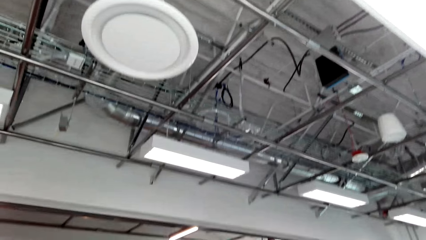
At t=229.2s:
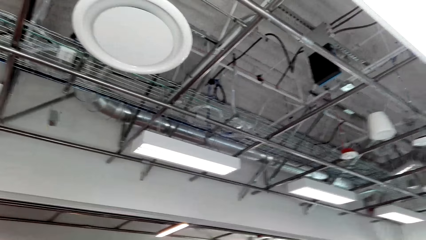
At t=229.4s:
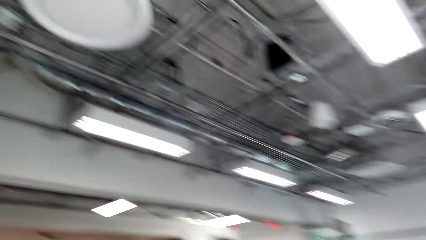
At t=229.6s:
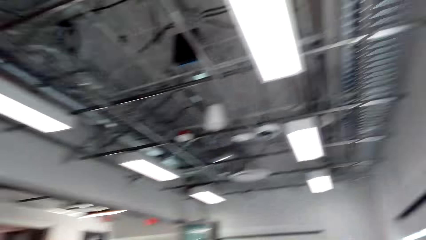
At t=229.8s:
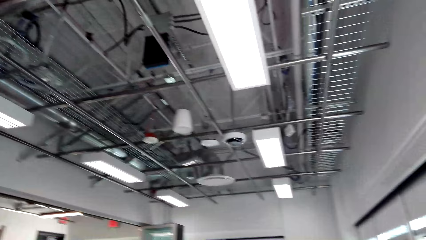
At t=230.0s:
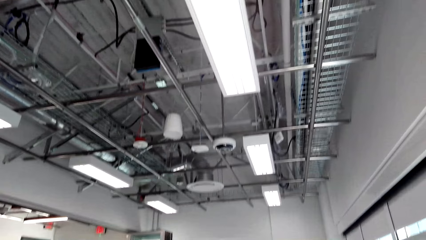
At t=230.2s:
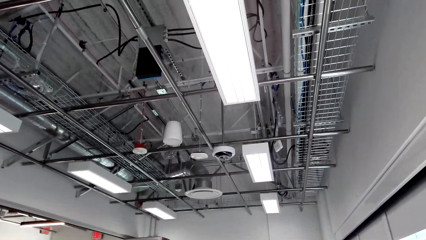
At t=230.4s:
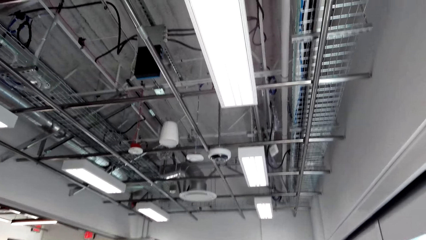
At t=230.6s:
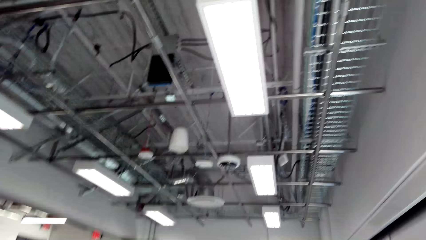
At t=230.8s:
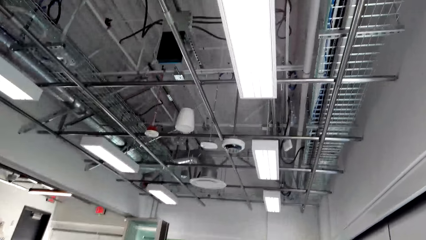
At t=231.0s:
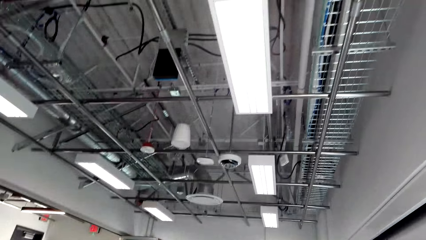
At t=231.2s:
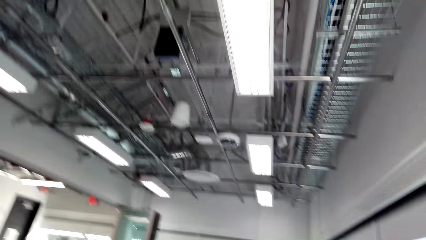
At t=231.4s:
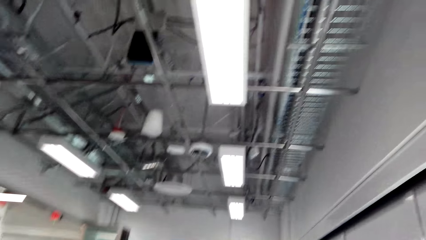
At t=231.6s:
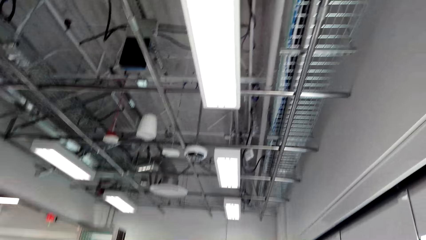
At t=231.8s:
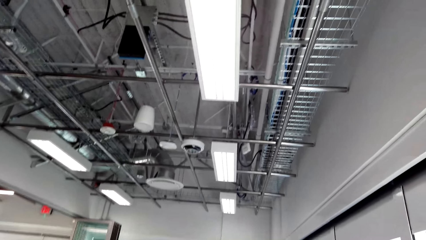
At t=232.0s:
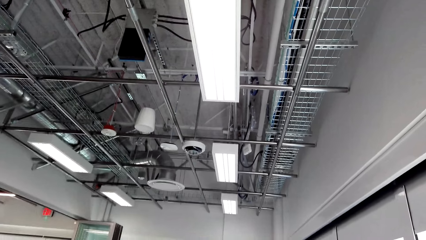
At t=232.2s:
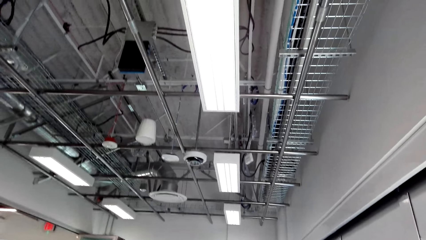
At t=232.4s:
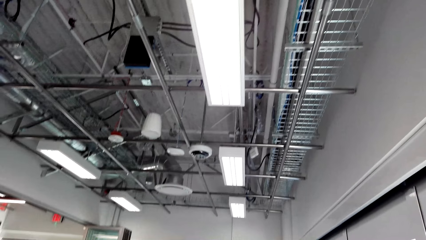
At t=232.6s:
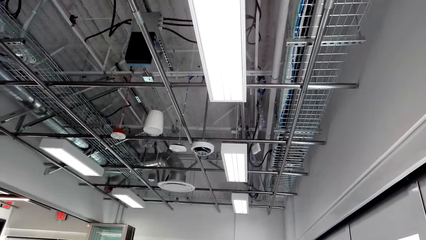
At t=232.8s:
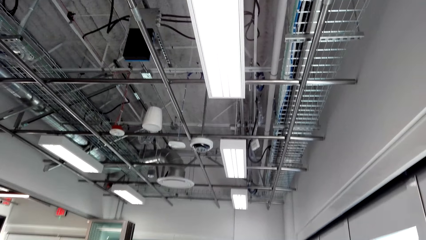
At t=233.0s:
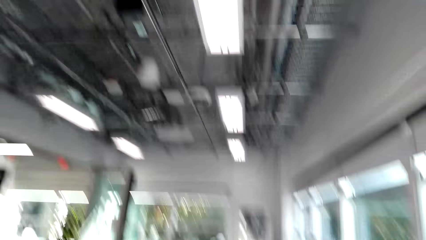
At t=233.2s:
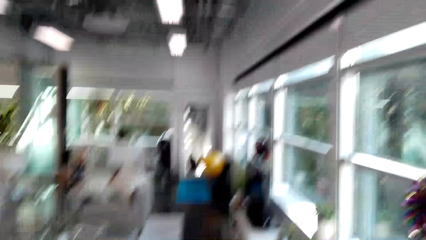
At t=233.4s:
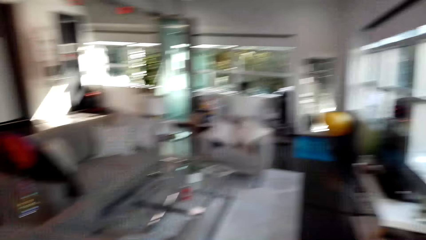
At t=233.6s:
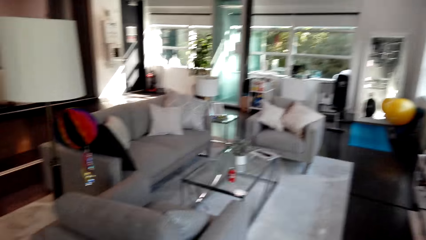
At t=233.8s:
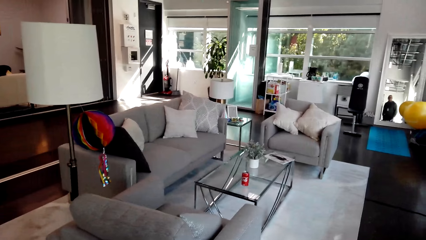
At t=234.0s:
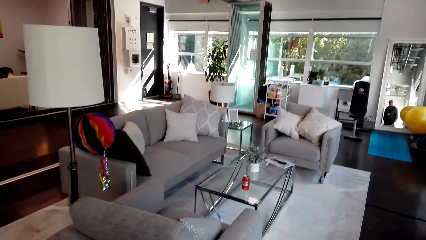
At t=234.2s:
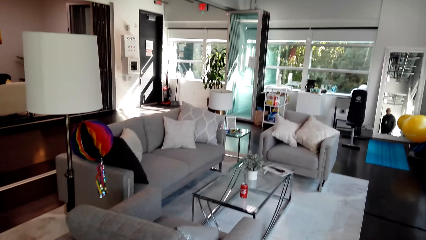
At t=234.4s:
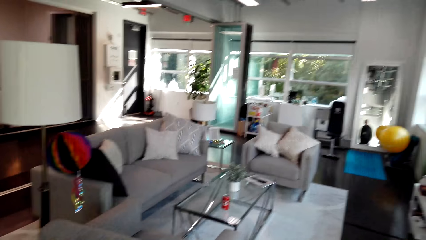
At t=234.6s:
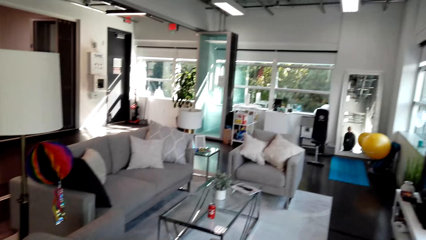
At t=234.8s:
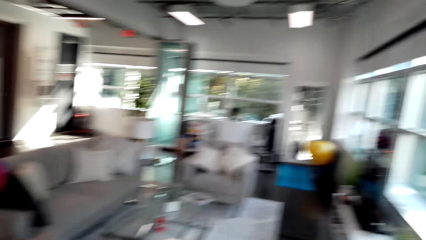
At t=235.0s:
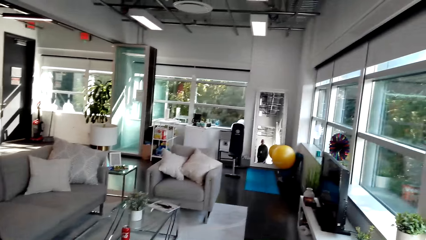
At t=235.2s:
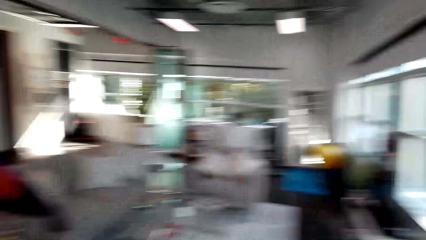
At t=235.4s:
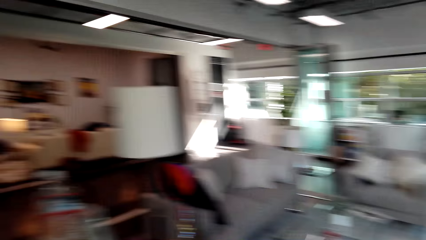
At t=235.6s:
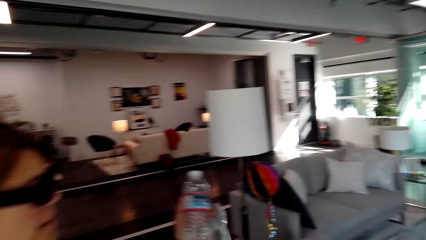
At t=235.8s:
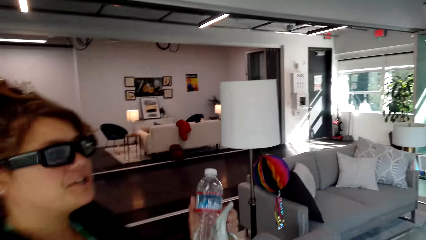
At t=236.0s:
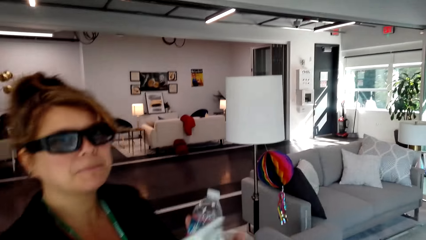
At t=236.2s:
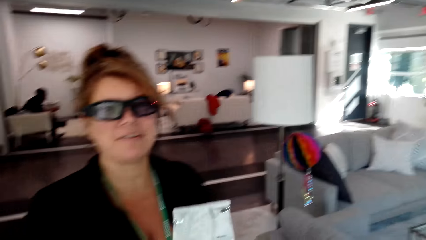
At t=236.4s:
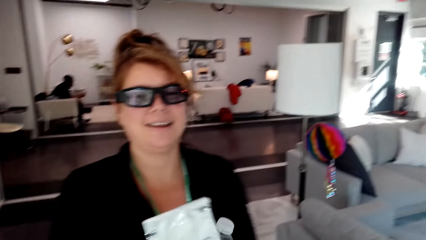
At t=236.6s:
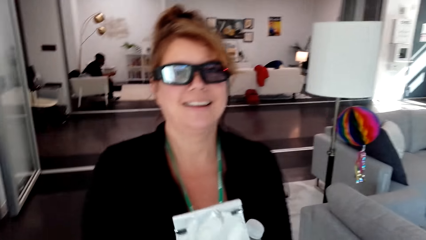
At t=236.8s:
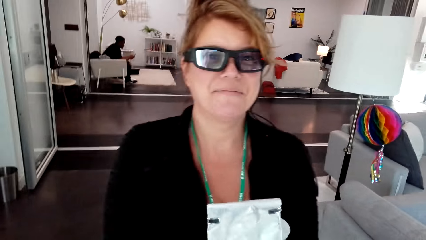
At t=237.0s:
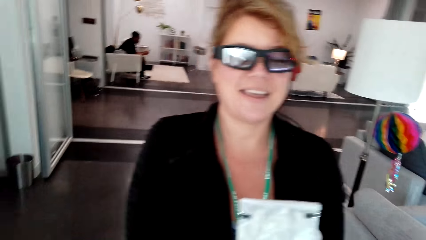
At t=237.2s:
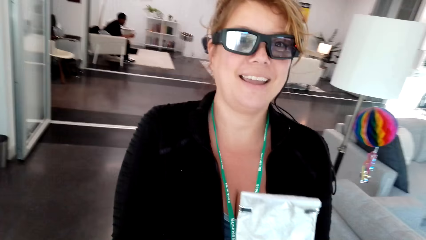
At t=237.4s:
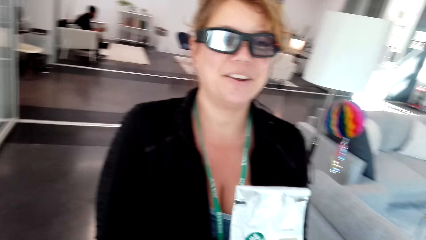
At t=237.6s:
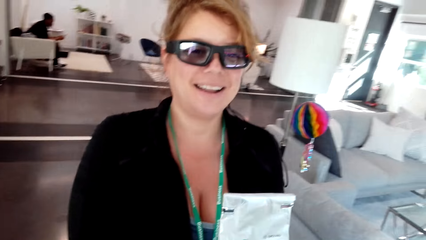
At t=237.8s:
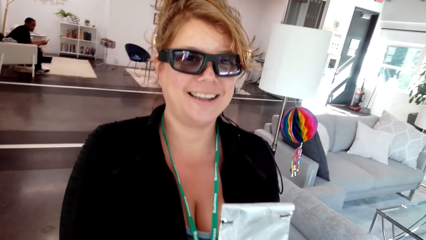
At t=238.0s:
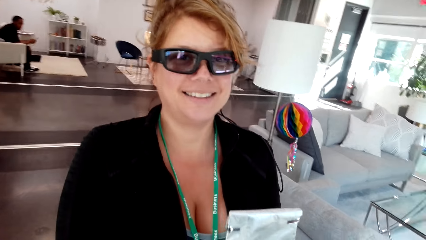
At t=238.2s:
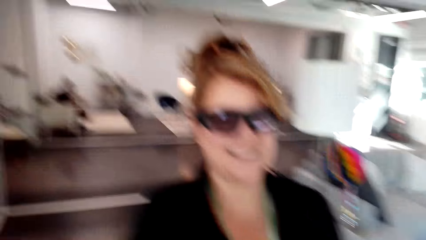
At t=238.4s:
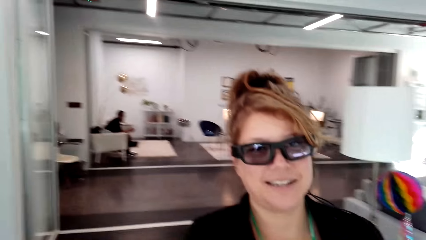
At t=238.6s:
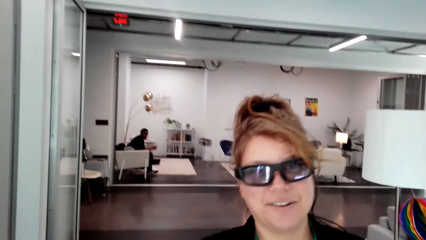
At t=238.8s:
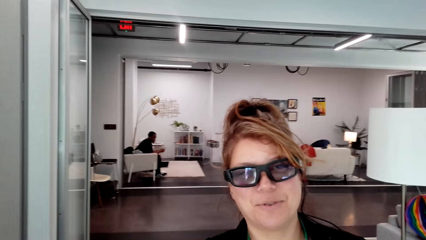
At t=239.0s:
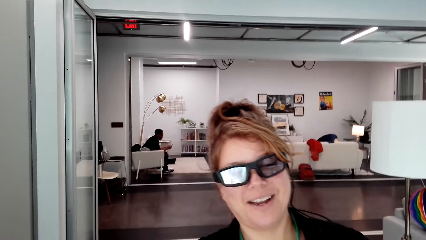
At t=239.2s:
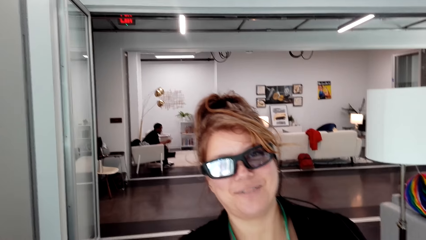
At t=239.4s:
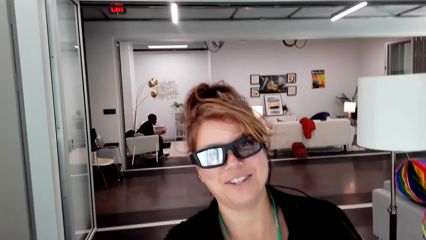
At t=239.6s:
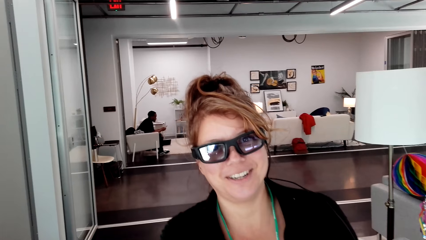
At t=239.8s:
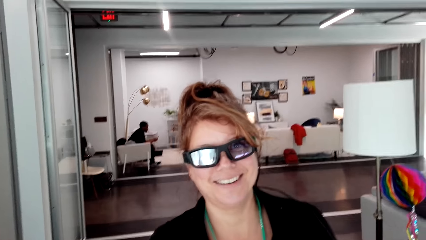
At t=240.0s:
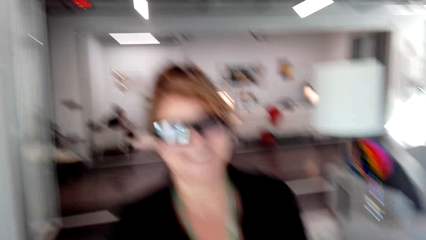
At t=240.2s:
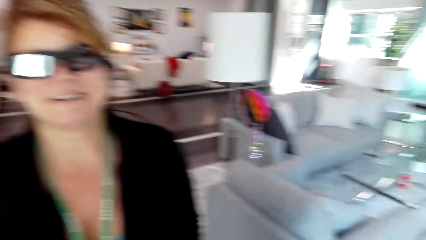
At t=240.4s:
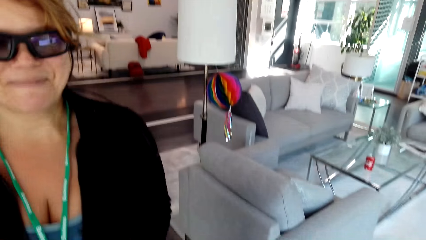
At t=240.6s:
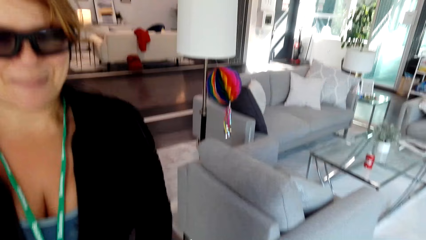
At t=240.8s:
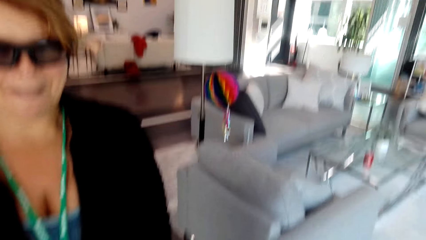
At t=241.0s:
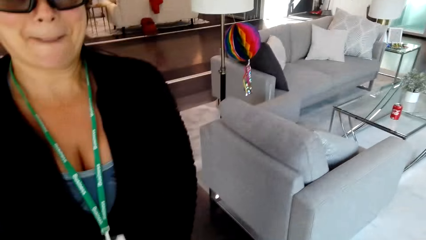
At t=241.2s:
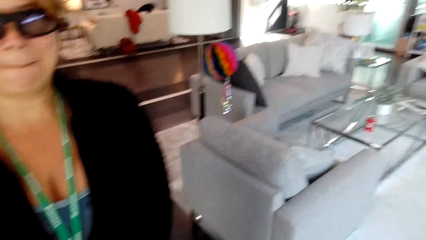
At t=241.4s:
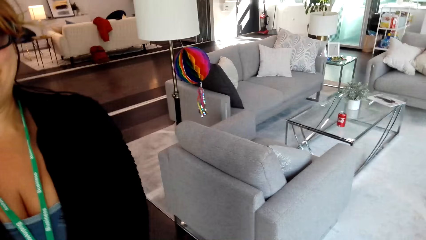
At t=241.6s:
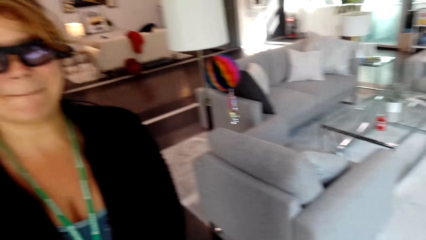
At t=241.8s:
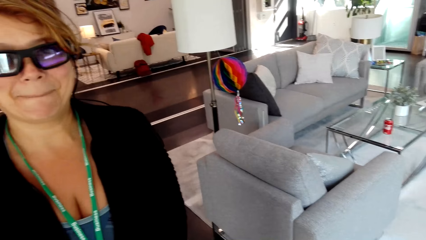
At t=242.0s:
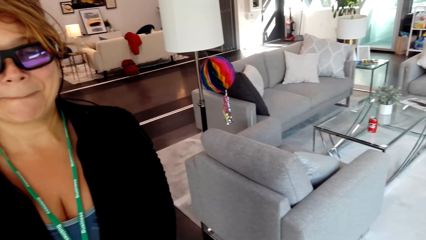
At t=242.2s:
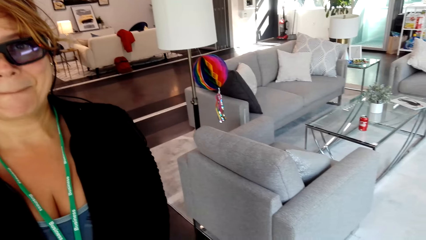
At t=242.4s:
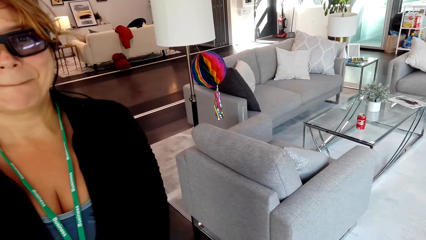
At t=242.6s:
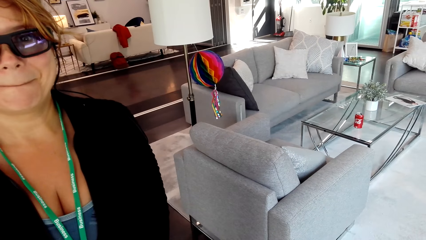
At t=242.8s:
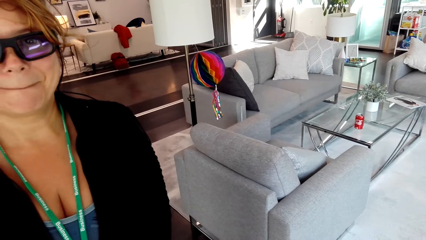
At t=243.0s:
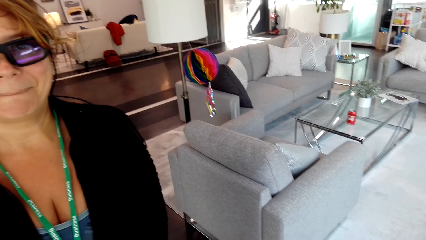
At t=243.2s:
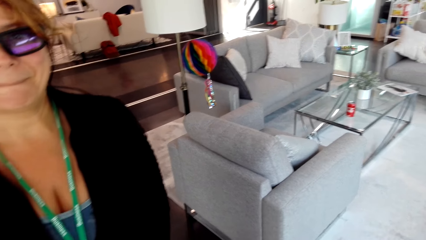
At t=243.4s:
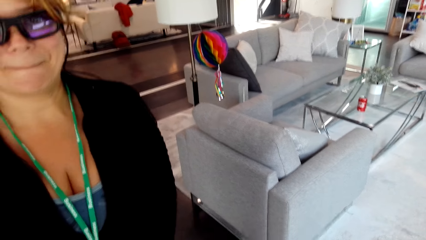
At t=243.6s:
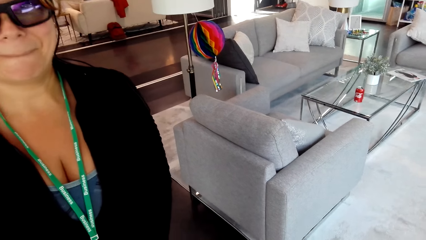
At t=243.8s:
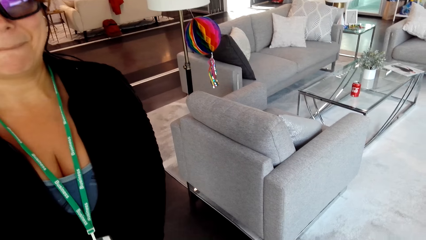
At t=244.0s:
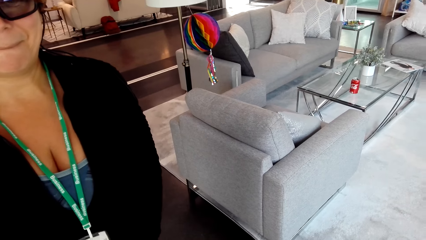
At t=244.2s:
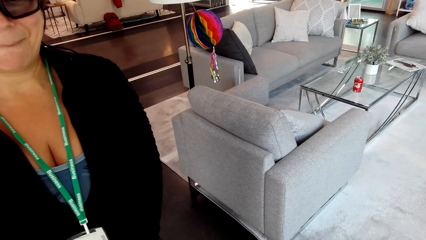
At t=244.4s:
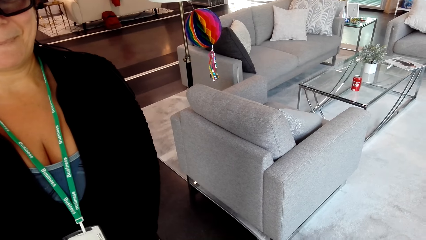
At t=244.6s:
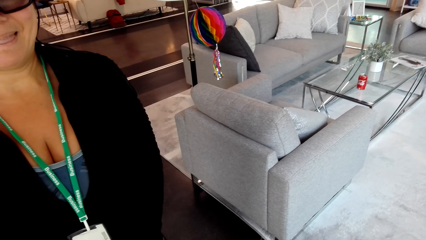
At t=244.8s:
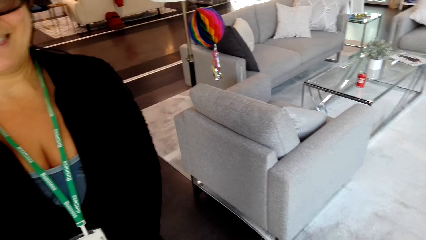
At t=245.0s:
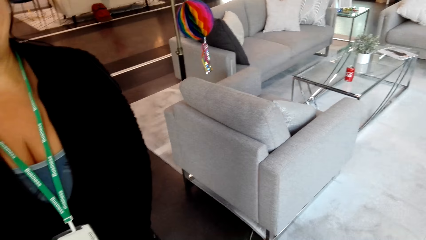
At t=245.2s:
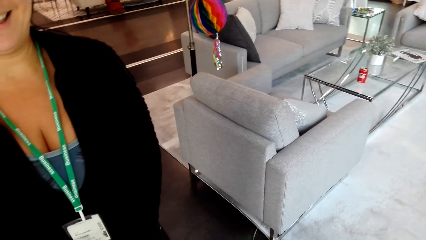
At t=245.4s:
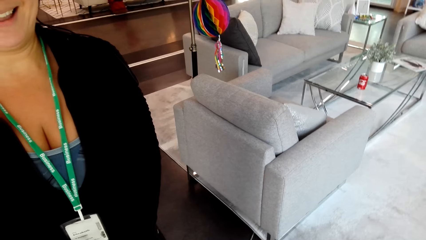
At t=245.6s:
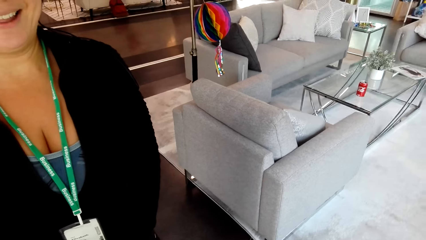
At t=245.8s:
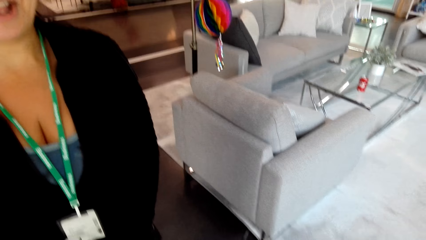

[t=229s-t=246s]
A person moves a hand down. The person moves around. The person interacts.
